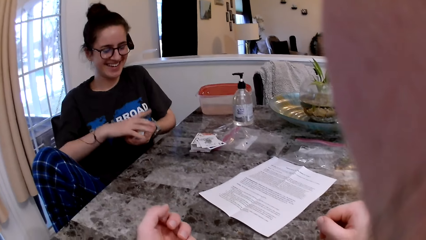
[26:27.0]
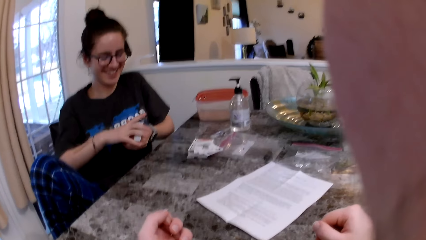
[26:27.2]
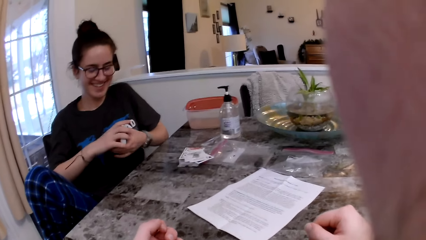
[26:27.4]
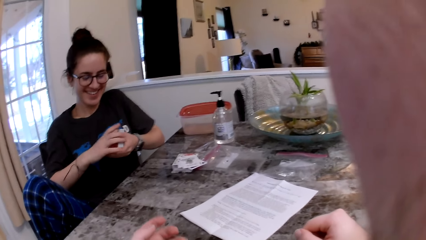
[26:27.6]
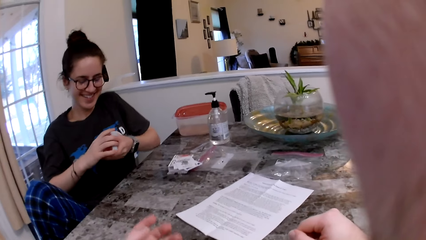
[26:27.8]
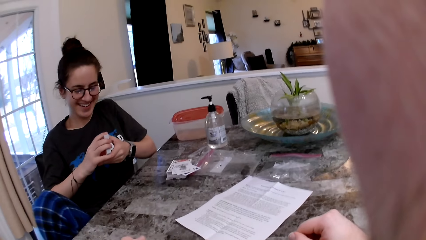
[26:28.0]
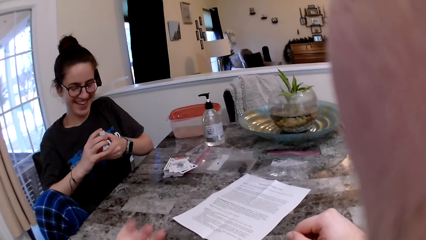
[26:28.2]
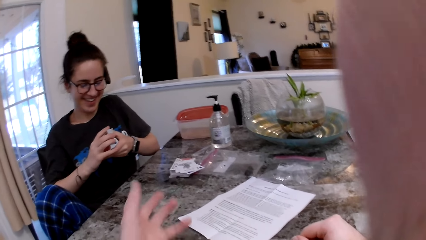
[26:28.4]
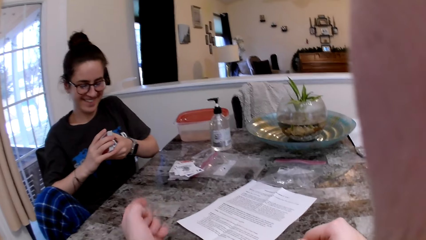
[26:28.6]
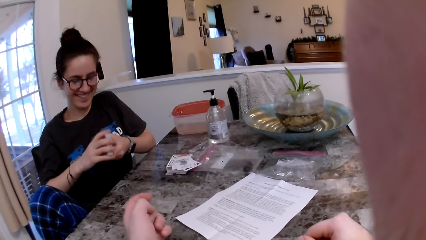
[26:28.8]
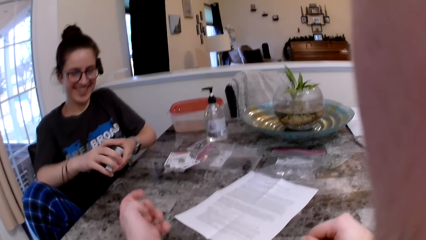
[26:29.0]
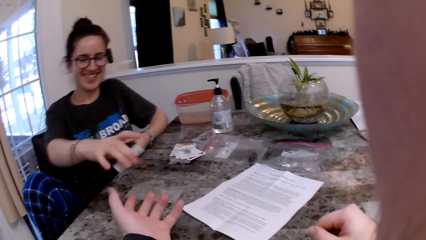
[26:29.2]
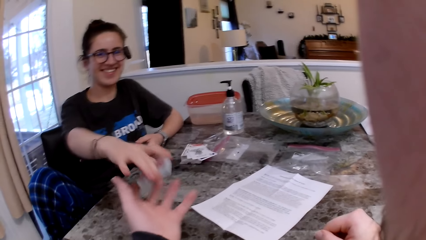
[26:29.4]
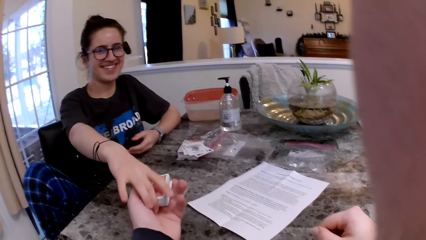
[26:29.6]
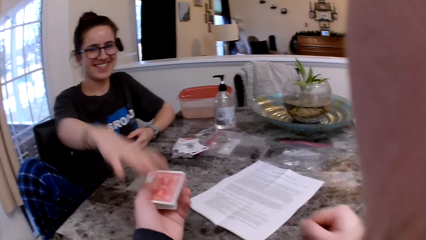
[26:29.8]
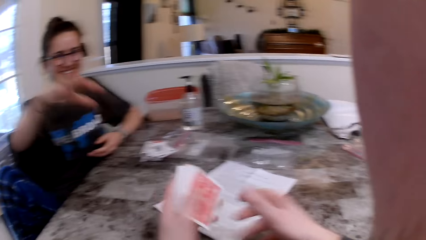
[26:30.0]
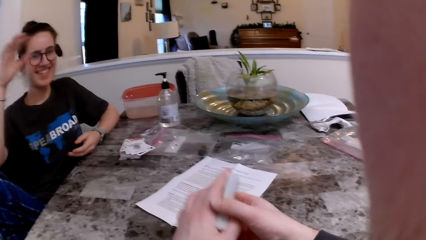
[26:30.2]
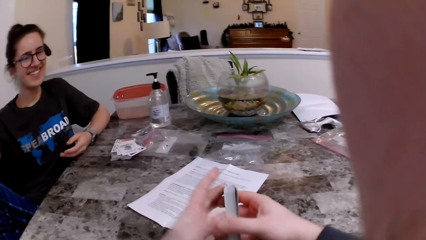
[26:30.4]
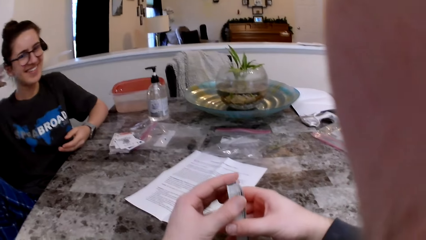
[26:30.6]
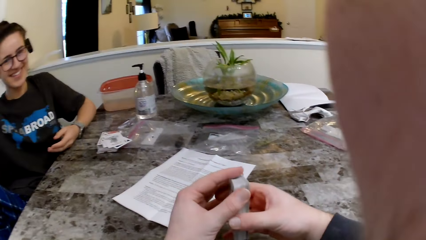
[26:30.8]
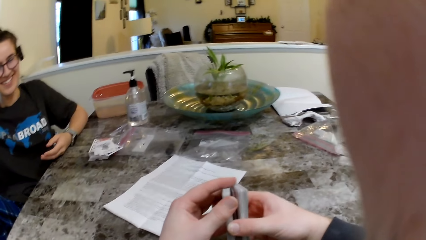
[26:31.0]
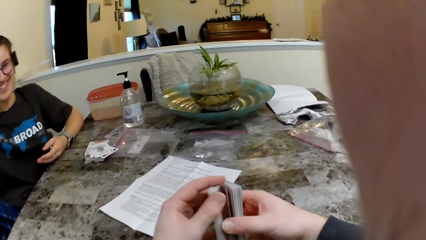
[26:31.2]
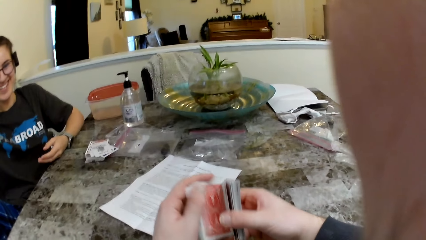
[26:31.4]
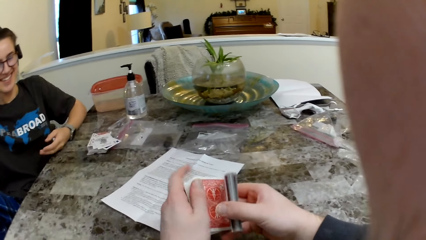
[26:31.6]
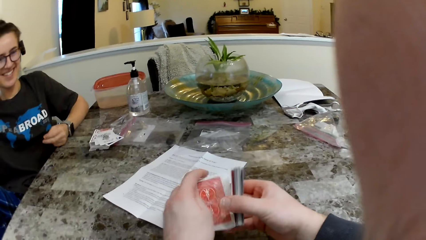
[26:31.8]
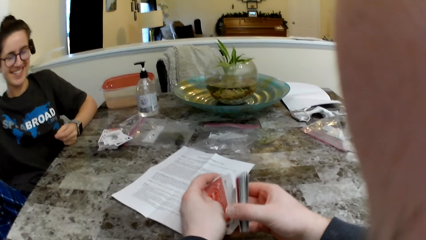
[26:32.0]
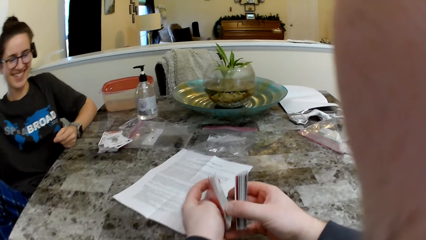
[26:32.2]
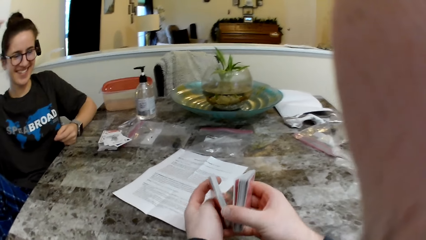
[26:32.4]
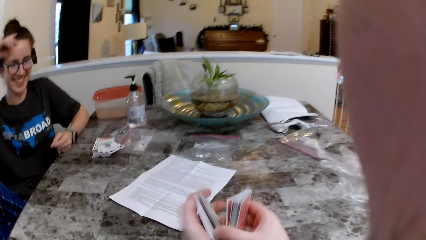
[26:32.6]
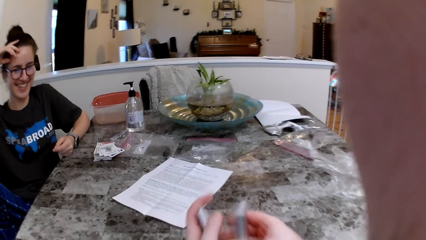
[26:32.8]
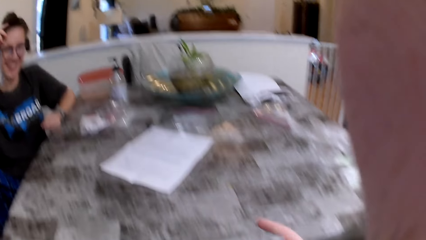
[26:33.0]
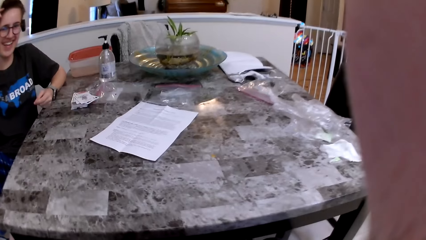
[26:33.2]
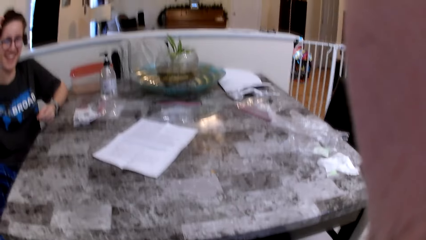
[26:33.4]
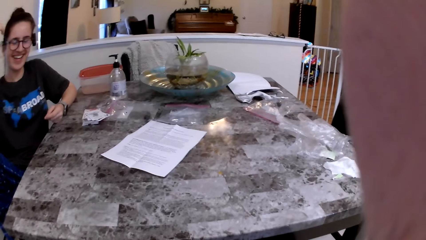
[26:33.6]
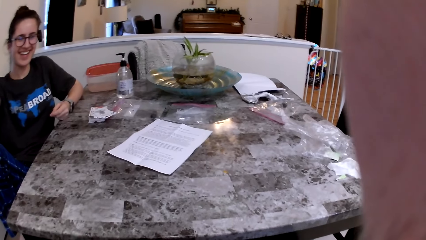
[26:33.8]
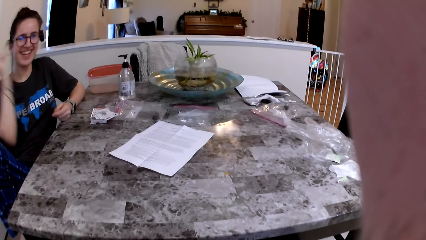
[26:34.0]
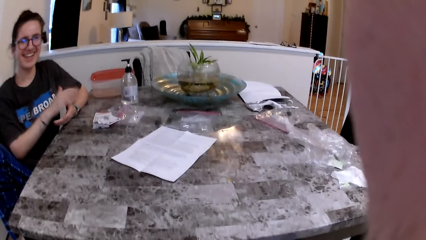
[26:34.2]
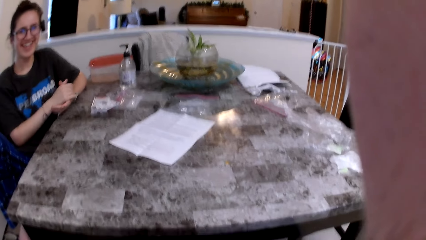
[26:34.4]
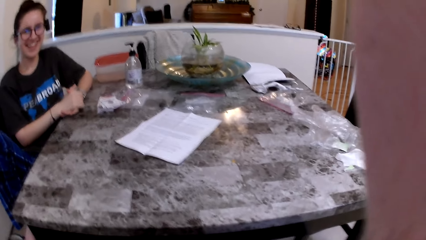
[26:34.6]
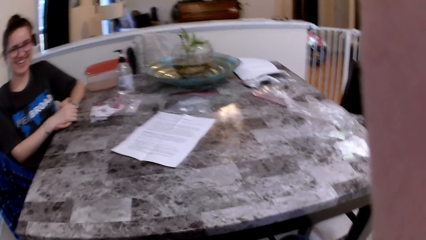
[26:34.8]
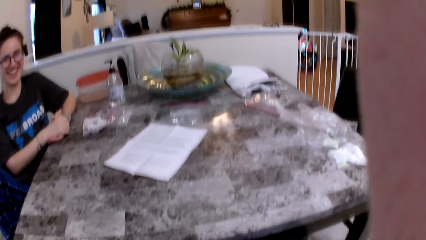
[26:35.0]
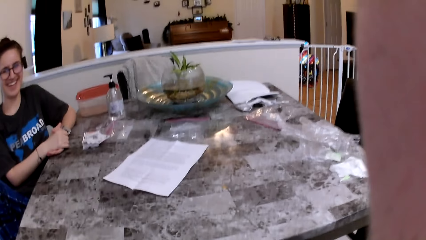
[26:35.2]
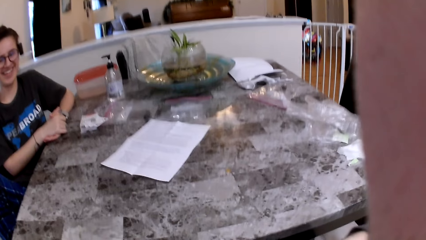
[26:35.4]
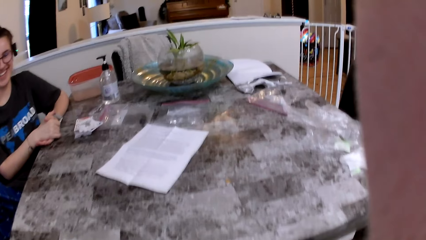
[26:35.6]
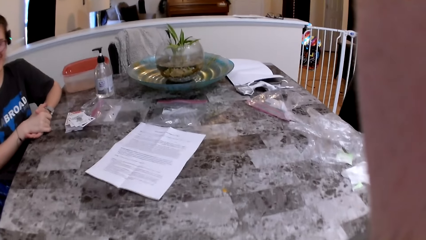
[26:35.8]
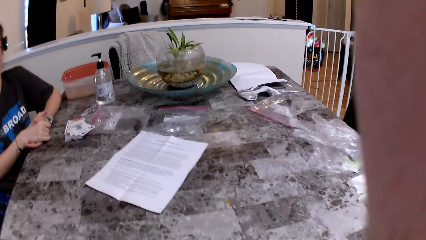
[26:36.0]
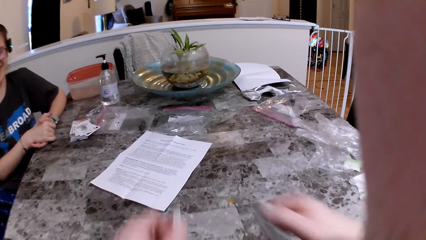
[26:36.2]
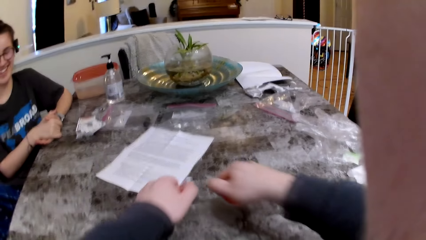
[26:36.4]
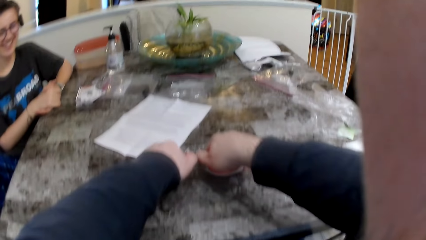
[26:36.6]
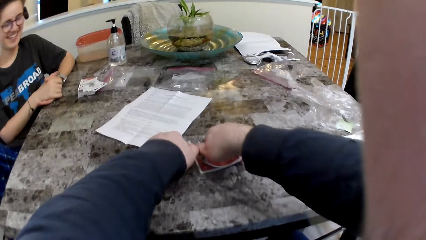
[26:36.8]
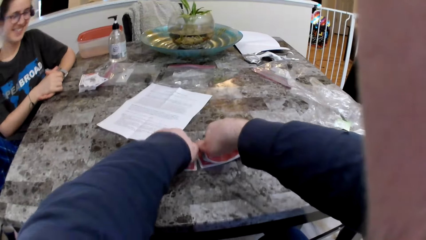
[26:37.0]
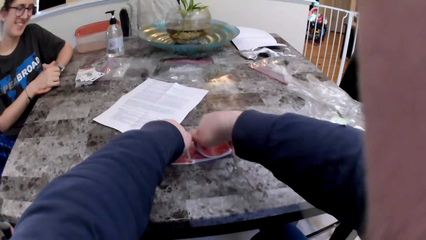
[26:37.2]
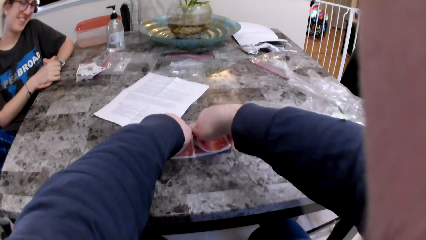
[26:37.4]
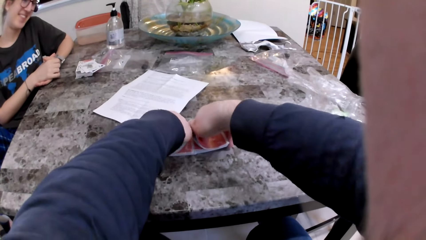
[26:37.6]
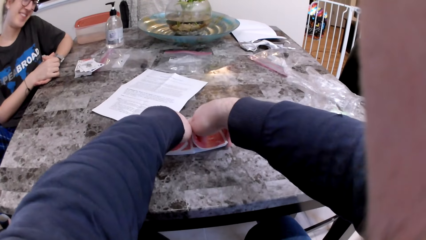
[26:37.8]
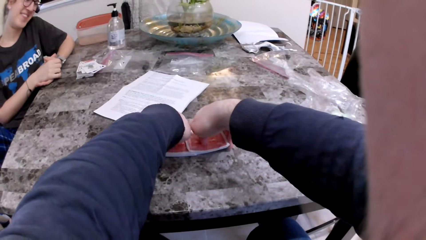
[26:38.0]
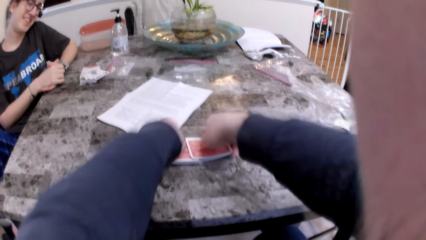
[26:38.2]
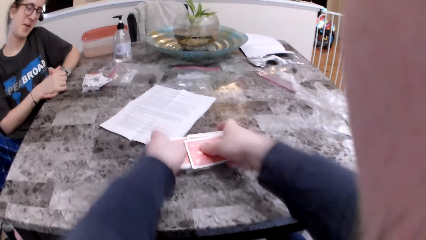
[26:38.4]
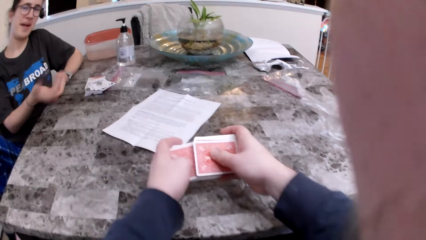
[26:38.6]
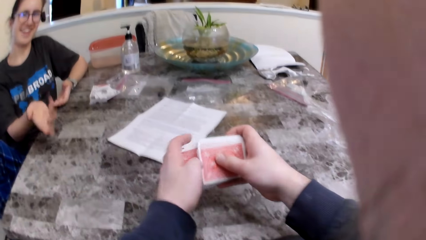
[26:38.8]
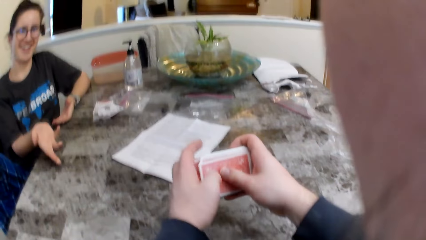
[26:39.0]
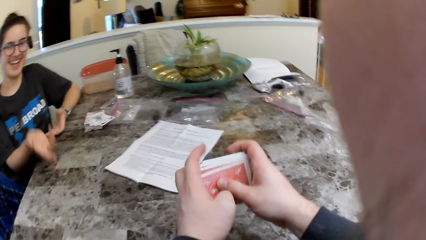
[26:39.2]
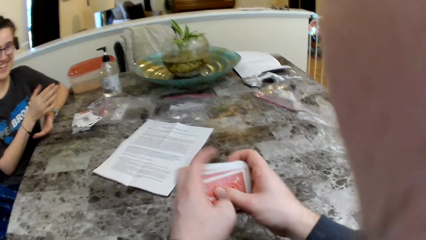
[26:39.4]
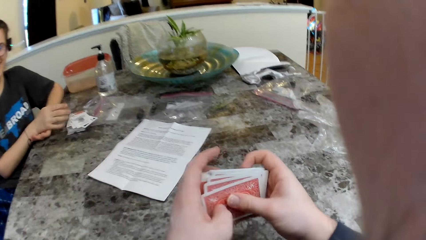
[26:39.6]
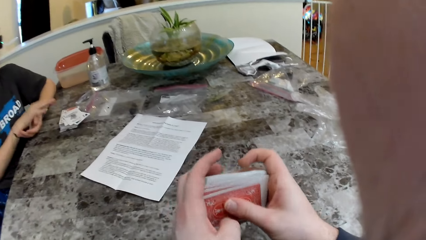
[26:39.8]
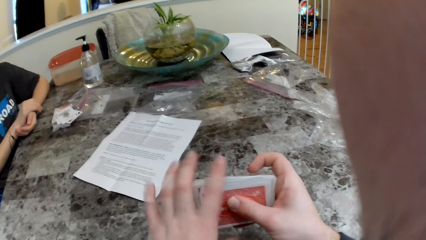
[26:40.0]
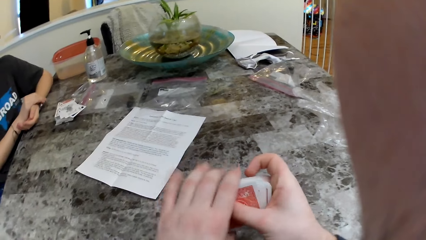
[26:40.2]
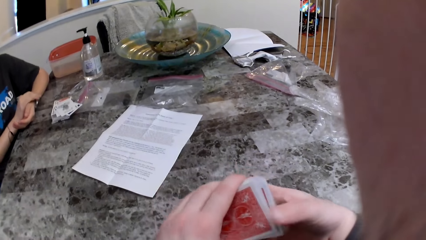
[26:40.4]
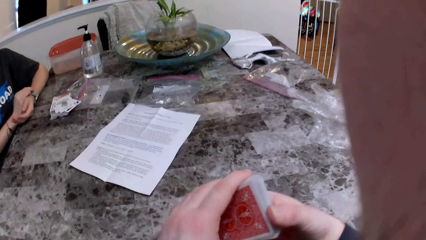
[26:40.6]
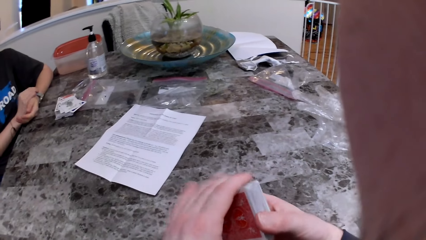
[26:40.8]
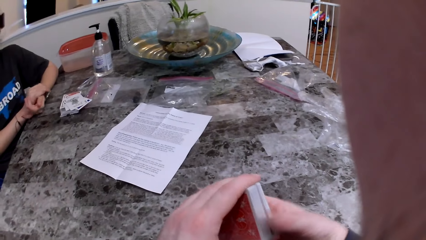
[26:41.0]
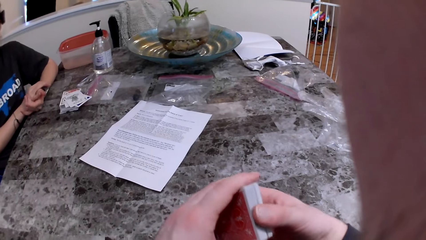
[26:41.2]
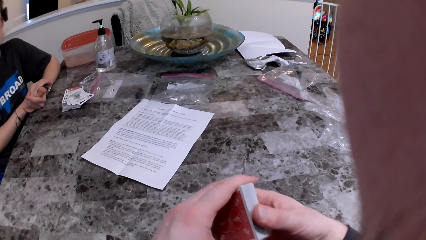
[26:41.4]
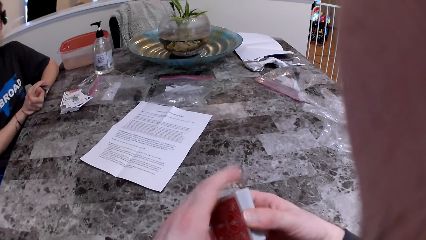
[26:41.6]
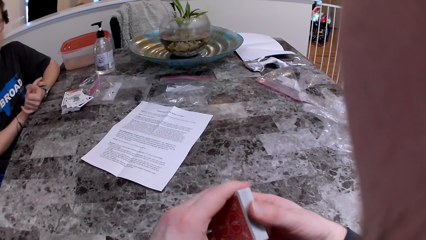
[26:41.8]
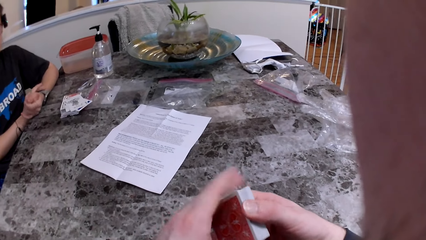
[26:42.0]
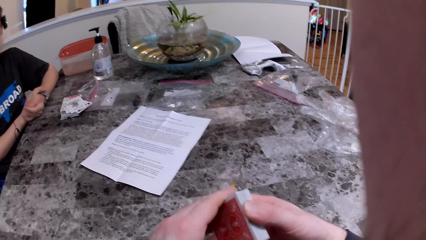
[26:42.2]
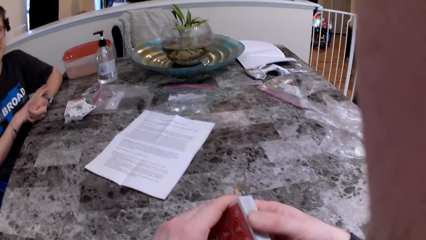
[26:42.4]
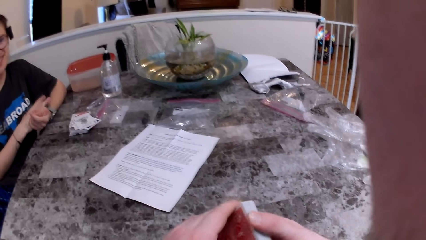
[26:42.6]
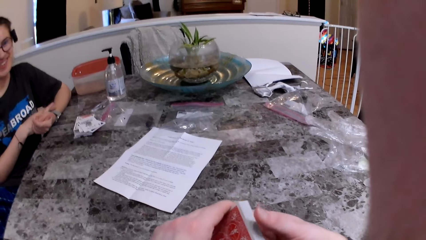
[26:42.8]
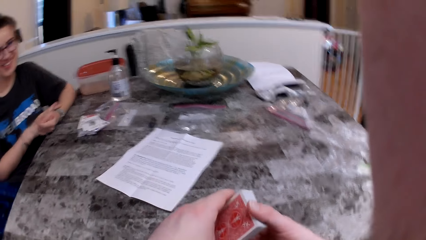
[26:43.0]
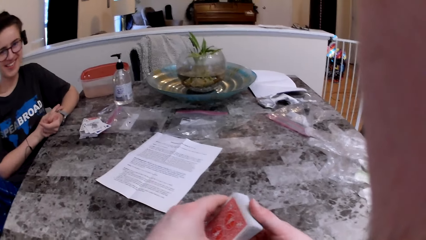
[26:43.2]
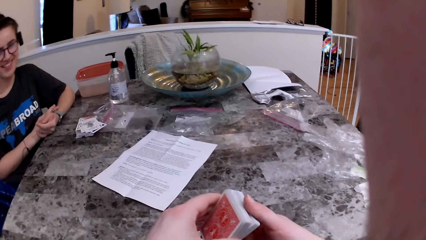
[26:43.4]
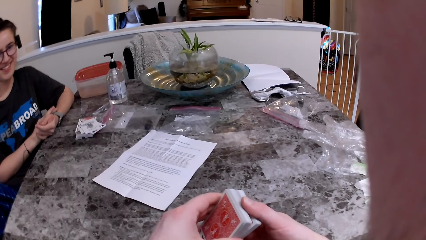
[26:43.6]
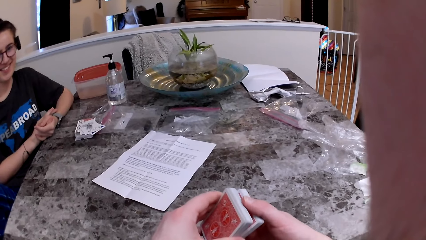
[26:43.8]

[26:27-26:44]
The woman passes the cards in her right hand to the camera wearer. The woman scratches her head with her left hand. The camera wearer divides the cards. They put the cards on the table. They arrange the cards.
